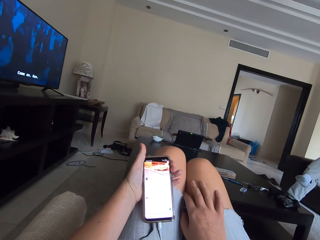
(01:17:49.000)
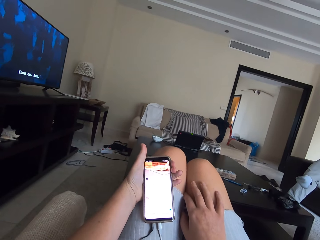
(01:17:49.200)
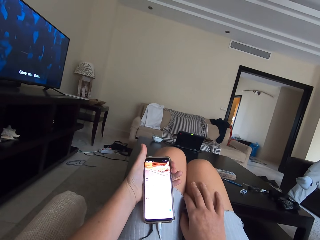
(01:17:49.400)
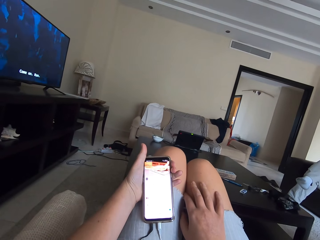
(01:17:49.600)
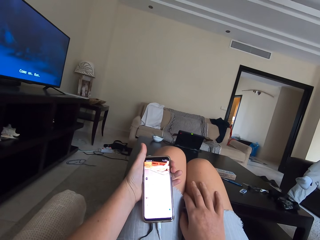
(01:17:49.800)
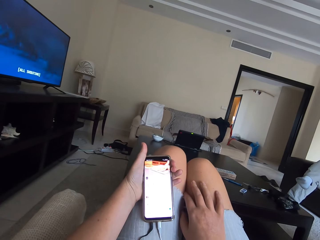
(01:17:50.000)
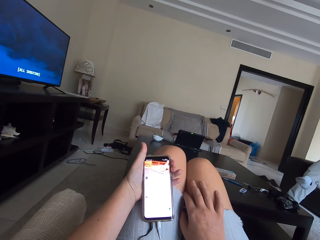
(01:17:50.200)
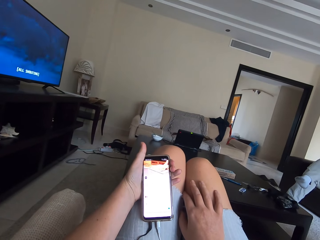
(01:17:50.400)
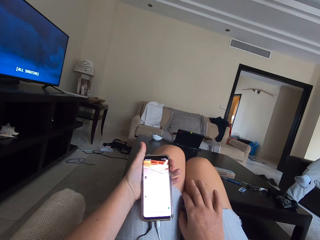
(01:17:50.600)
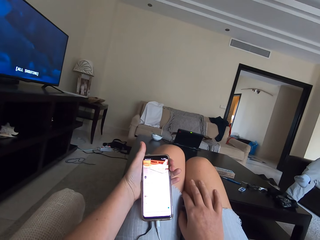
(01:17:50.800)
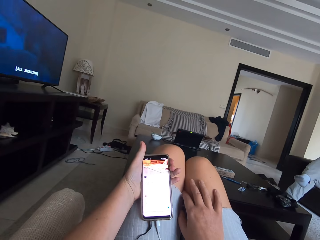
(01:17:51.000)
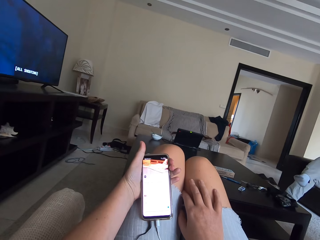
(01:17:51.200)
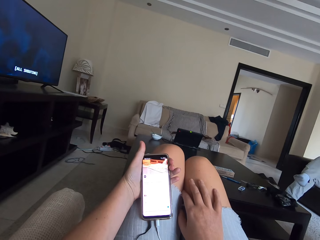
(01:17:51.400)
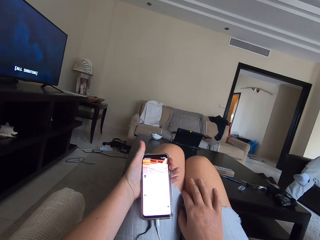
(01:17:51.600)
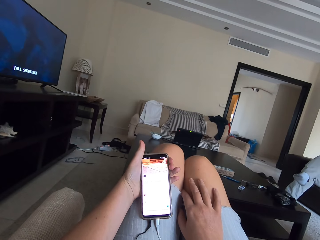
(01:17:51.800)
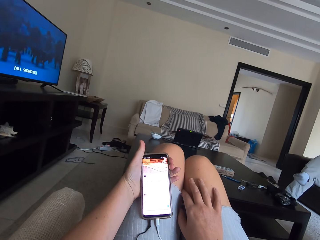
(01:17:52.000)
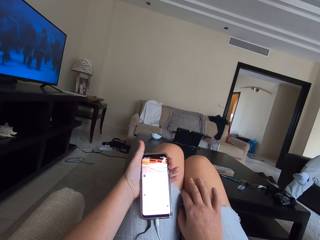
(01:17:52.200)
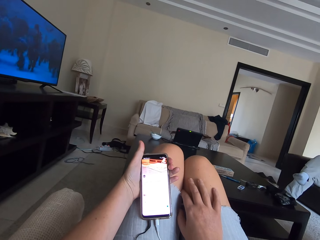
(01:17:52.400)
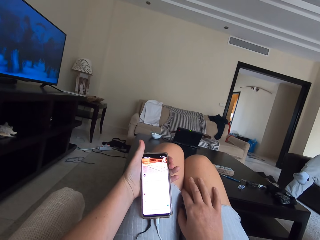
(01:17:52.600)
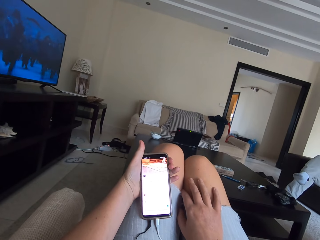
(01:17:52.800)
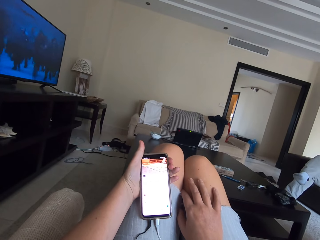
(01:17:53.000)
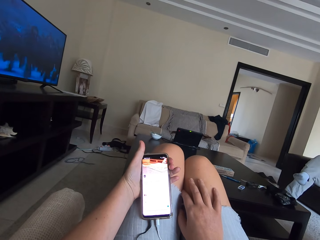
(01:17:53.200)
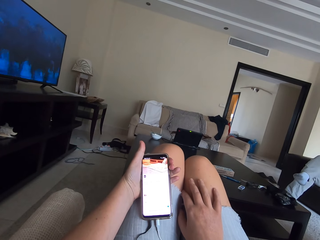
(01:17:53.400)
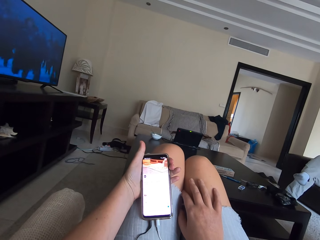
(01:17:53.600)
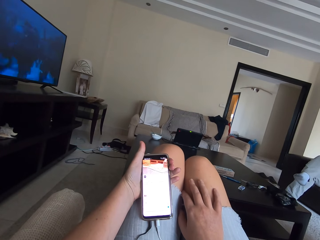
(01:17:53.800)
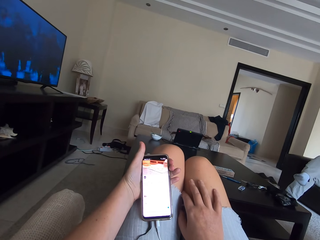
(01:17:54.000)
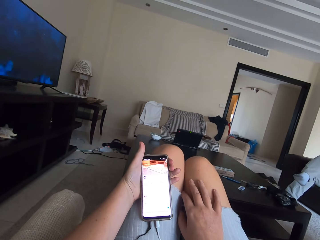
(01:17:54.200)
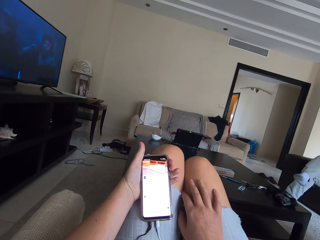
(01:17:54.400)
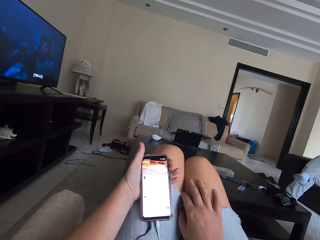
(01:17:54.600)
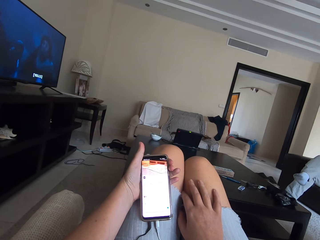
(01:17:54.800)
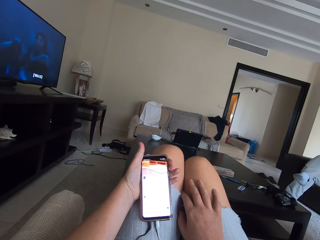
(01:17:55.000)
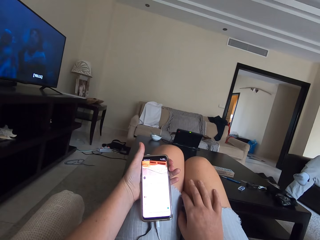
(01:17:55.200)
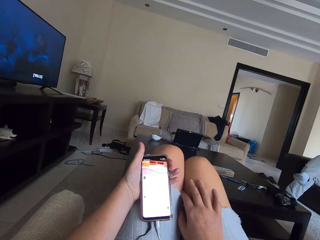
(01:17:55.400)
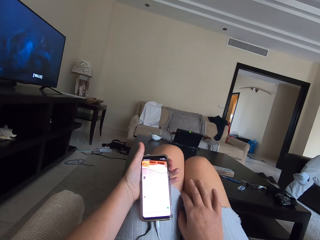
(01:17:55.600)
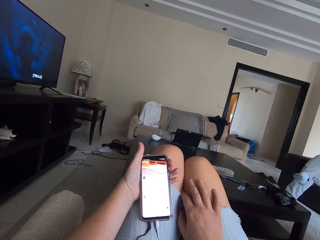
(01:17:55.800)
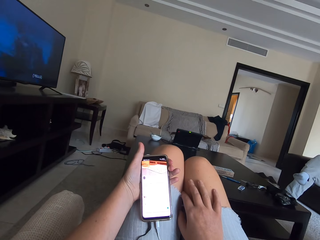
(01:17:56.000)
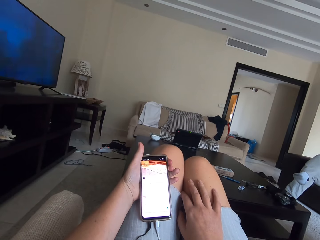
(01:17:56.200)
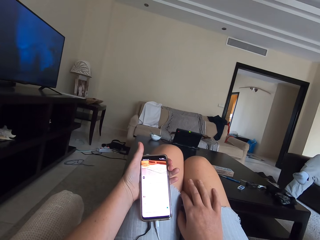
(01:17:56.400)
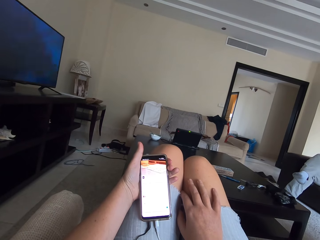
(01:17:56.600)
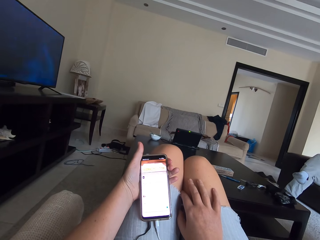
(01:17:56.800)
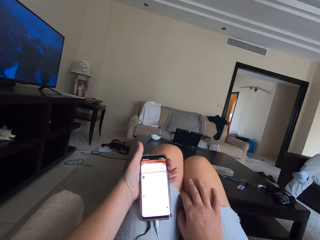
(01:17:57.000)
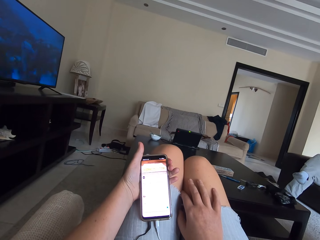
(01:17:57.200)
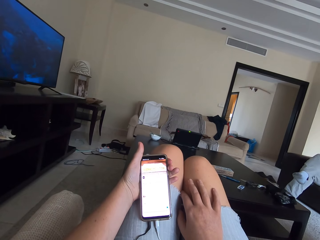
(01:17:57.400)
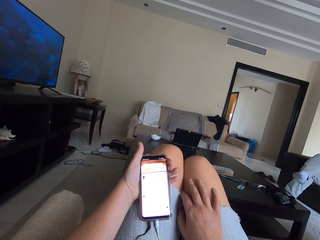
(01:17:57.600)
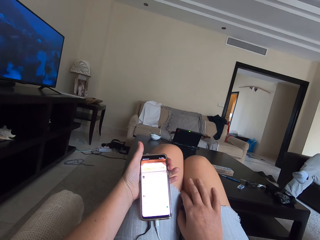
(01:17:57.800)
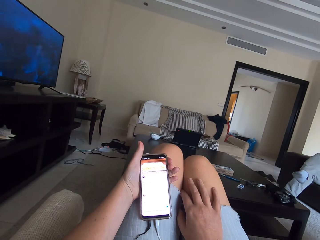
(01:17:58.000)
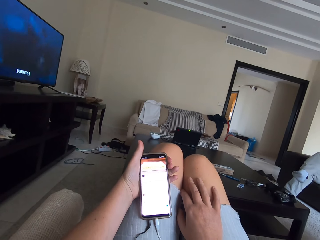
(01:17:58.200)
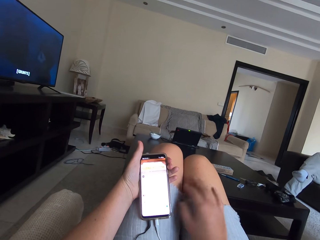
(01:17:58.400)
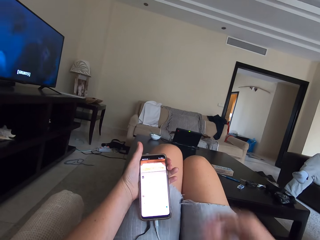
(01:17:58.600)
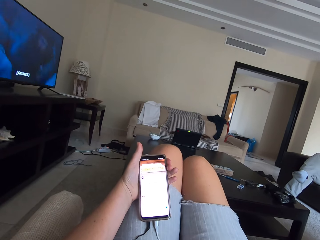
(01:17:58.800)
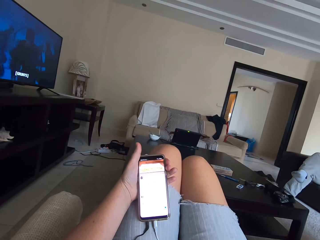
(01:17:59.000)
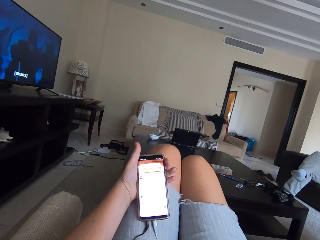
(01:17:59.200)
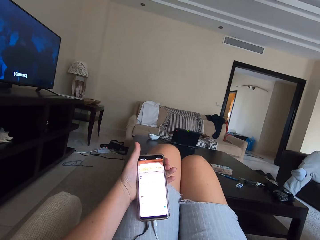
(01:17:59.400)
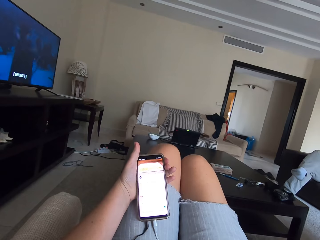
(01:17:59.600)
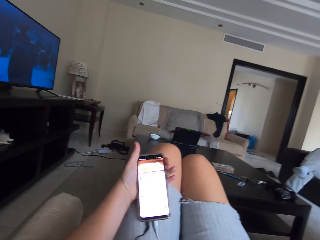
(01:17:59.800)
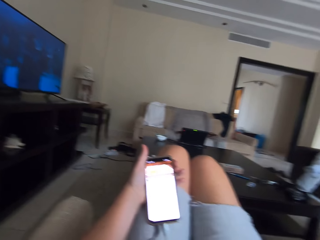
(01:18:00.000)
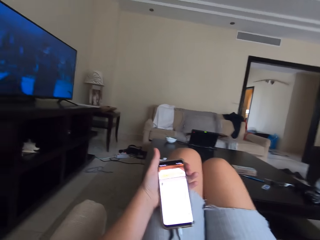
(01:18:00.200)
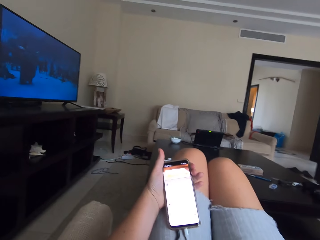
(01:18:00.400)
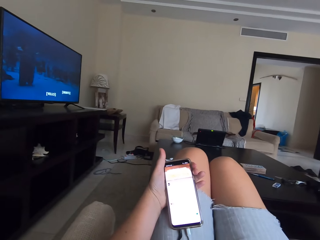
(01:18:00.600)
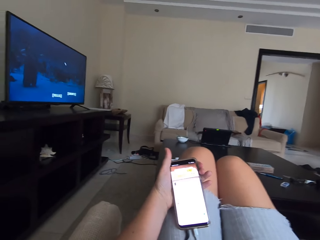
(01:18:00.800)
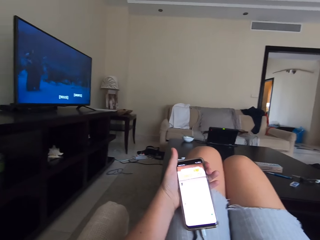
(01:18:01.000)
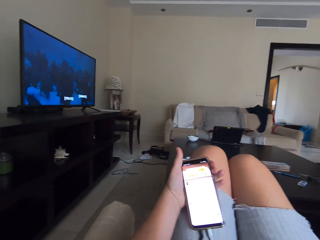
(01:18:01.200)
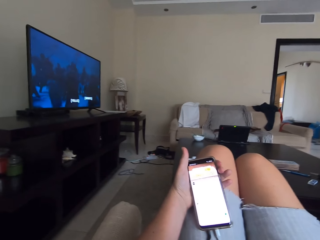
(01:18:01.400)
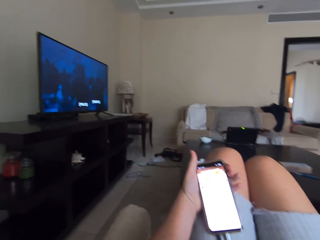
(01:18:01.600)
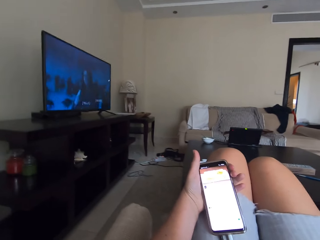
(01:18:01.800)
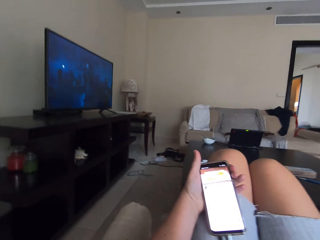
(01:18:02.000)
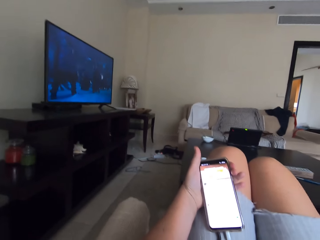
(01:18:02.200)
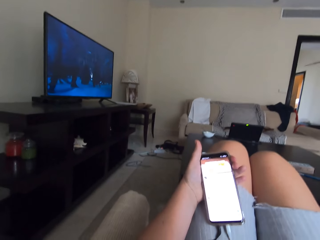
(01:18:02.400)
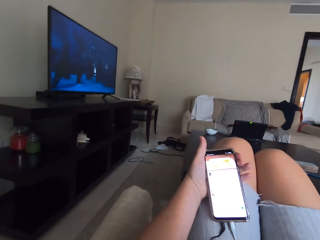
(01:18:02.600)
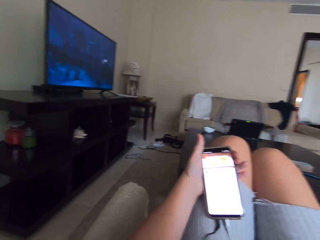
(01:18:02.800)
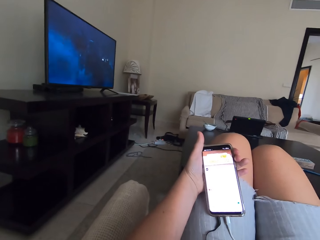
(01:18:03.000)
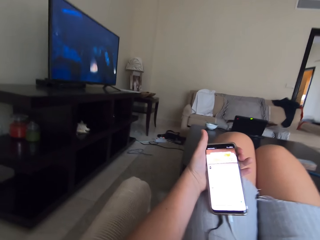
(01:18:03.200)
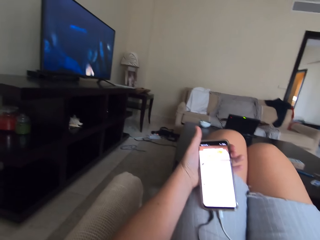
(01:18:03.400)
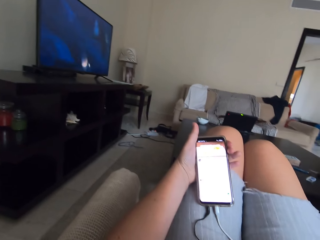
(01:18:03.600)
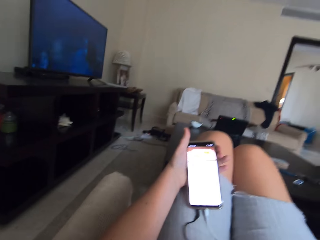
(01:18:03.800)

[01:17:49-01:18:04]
The camera wearer touches the face.

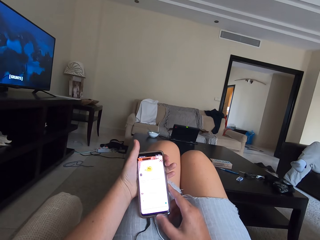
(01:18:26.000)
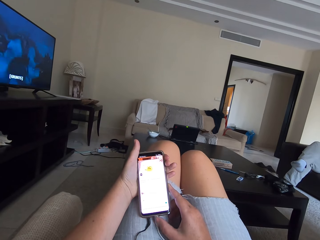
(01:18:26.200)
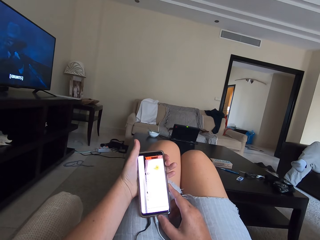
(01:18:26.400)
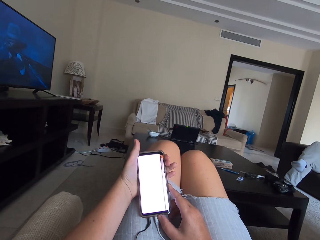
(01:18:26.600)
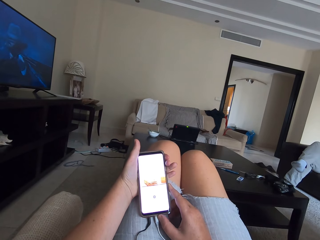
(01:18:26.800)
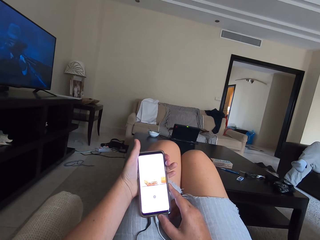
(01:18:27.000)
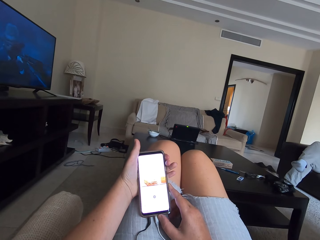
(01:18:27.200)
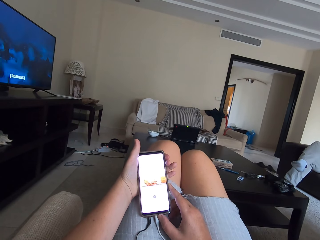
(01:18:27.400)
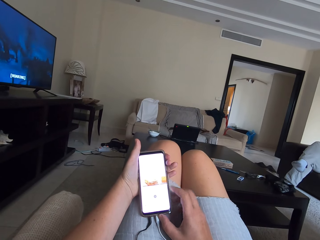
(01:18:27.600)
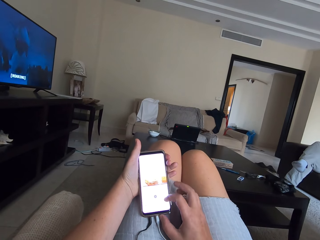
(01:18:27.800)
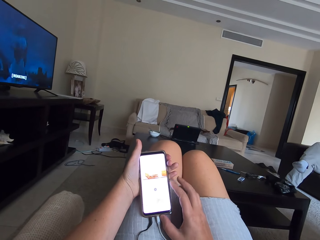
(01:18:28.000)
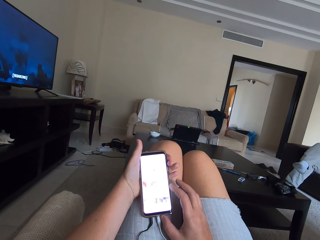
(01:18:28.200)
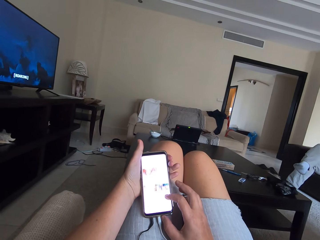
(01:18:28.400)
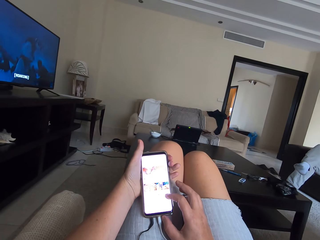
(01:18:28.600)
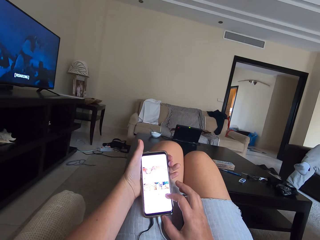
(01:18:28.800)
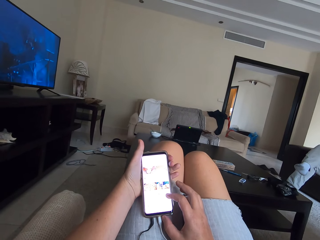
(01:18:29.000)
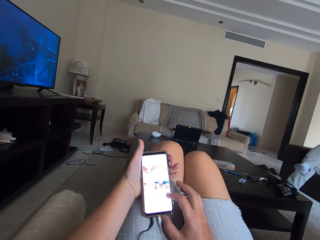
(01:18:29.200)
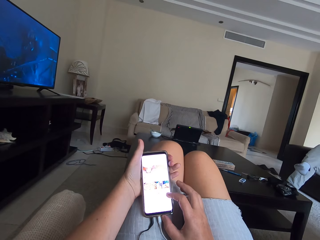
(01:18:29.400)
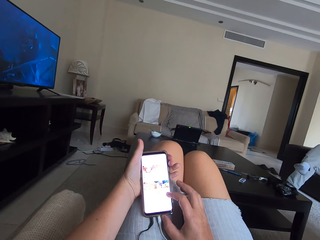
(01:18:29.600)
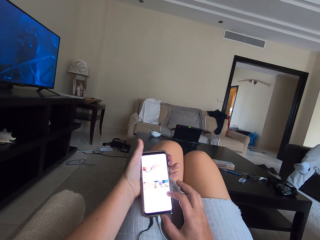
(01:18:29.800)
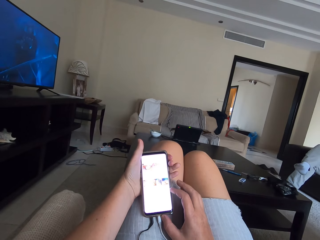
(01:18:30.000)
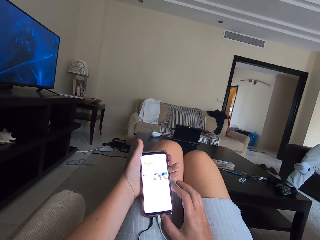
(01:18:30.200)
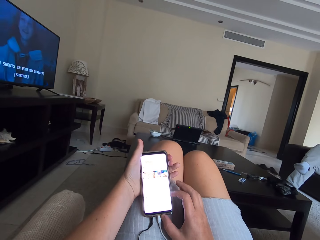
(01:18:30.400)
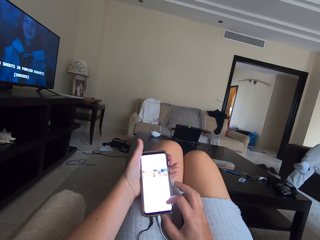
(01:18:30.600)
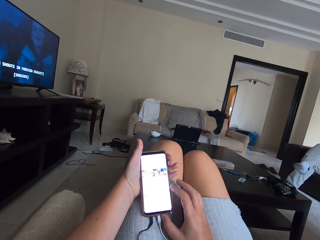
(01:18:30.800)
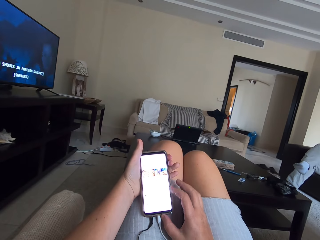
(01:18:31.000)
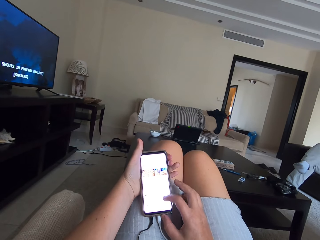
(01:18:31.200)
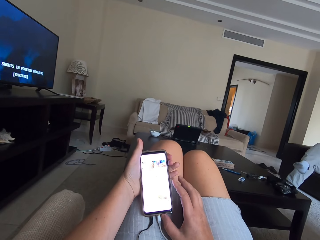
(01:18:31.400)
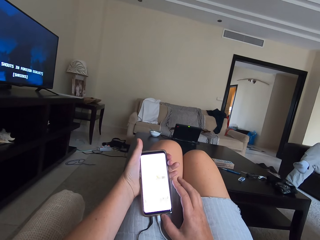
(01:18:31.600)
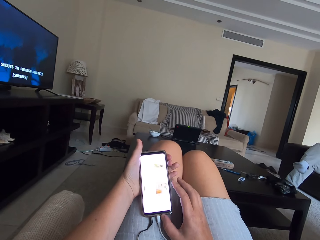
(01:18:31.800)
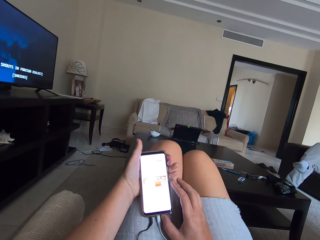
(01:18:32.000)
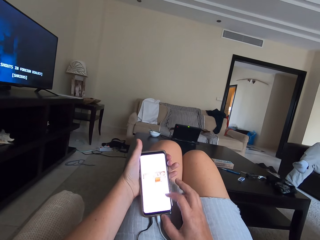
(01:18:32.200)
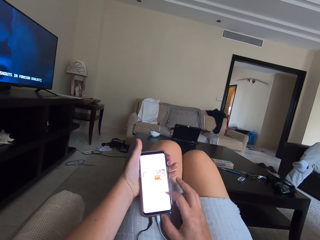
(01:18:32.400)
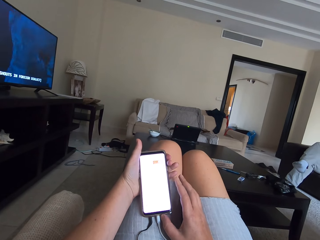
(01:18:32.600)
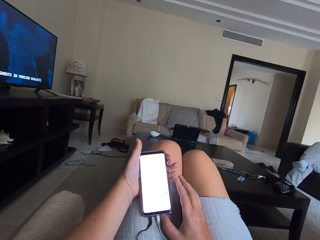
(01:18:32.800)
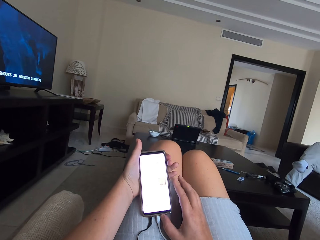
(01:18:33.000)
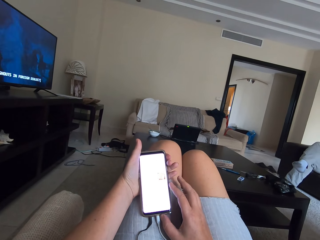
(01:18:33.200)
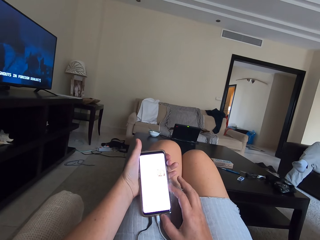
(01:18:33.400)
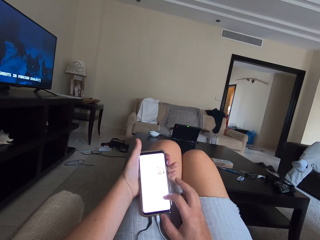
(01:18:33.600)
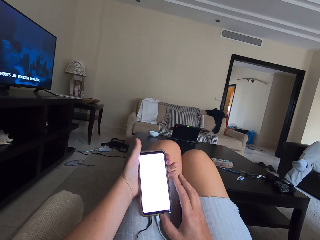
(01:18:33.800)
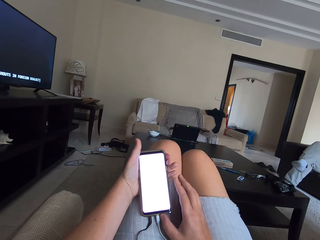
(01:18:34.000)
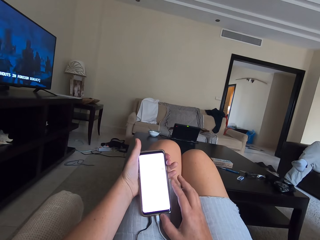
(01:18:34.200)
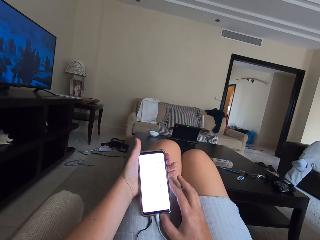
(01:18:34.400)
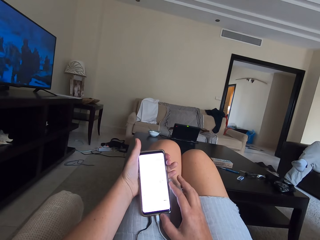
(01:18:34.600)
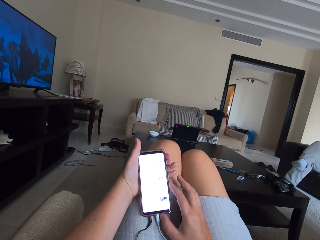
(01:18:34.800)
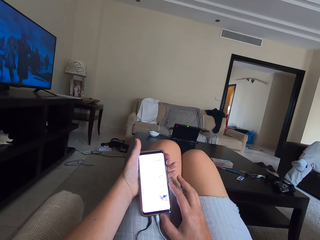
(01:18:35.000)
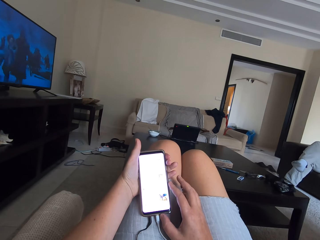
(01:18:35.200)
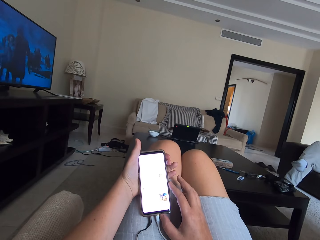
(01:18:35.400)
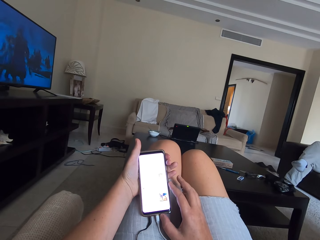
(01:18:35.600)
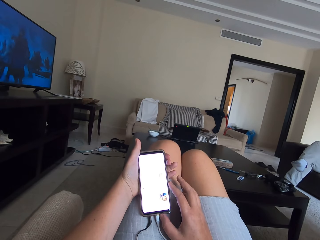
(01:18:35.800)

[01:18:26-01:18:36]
The camera wearer scrolls on a phone.
